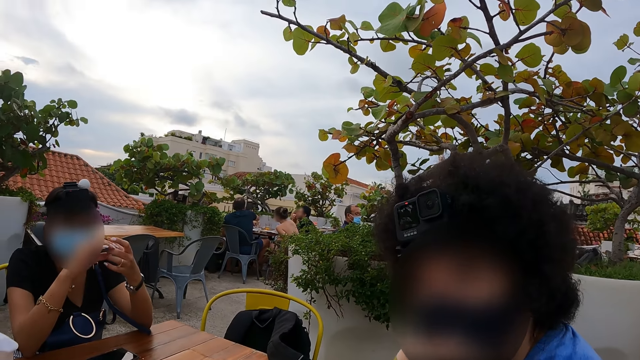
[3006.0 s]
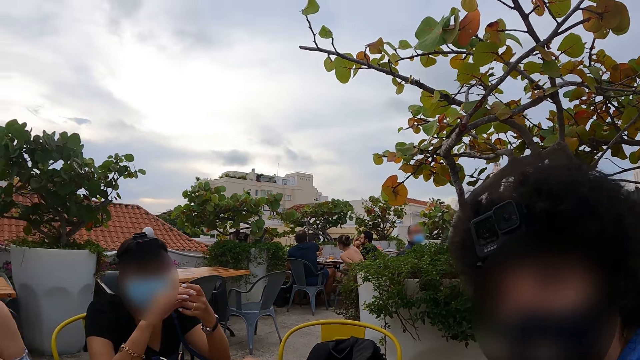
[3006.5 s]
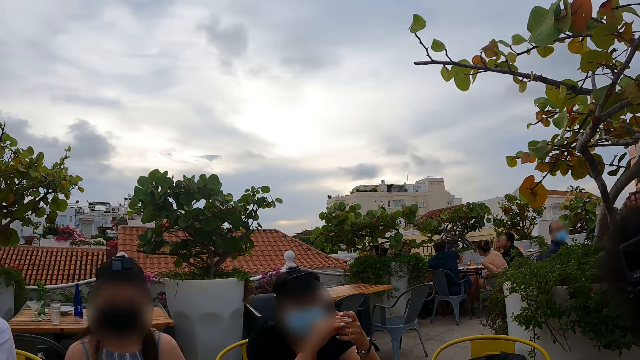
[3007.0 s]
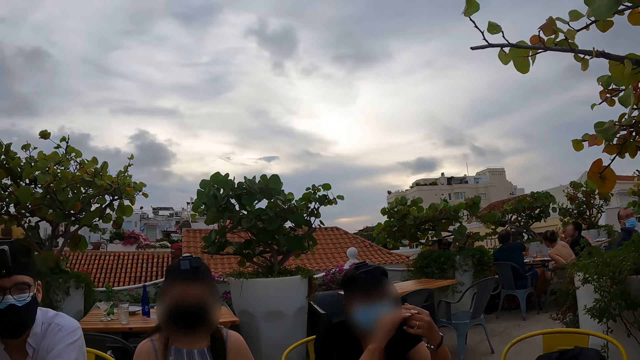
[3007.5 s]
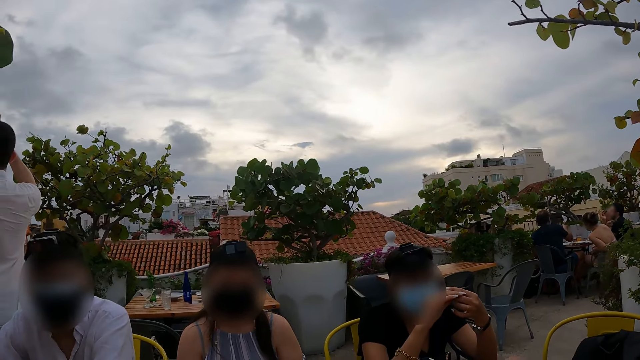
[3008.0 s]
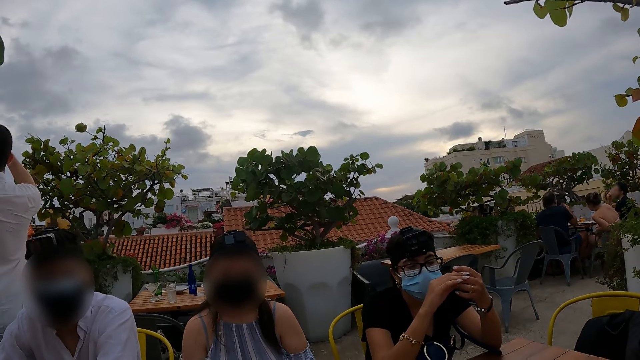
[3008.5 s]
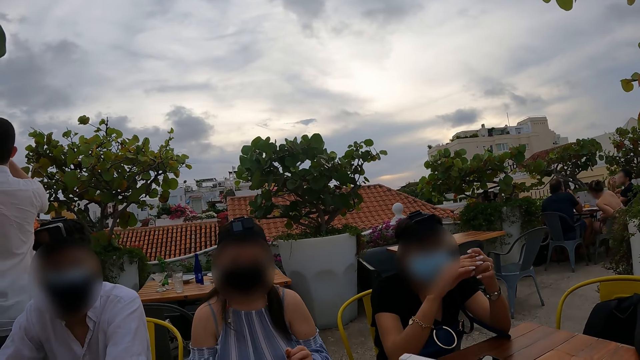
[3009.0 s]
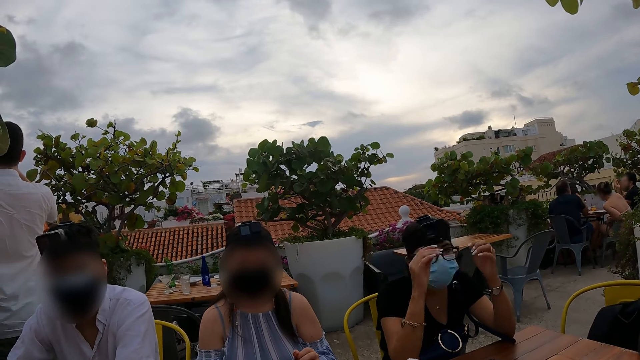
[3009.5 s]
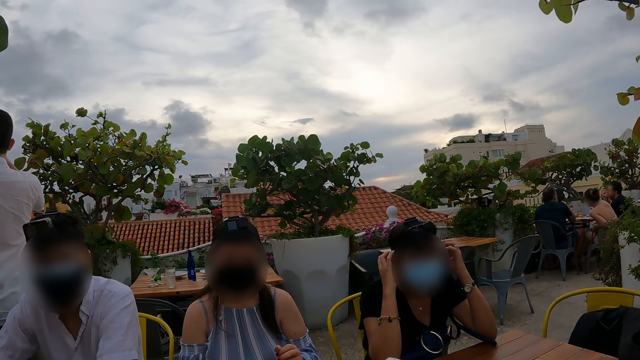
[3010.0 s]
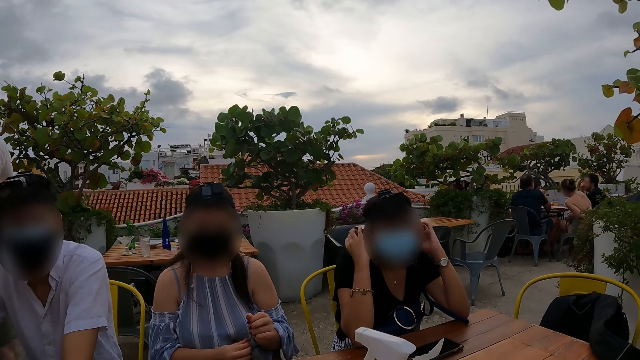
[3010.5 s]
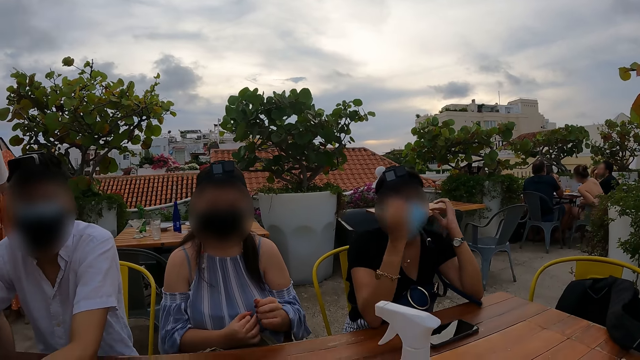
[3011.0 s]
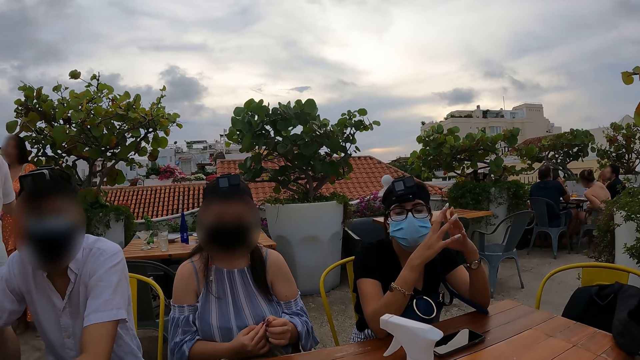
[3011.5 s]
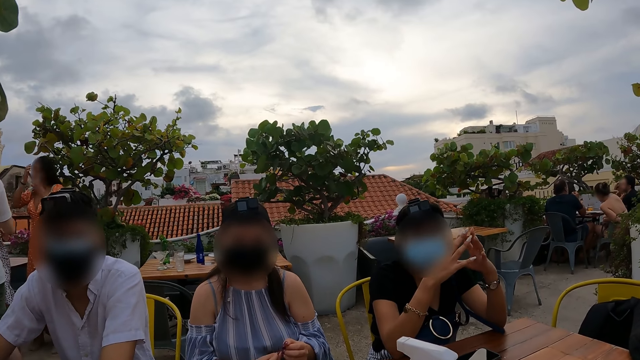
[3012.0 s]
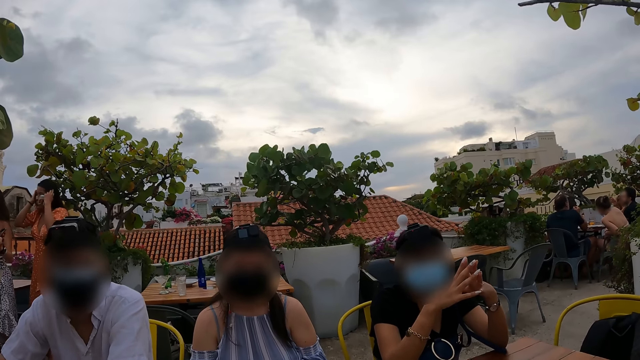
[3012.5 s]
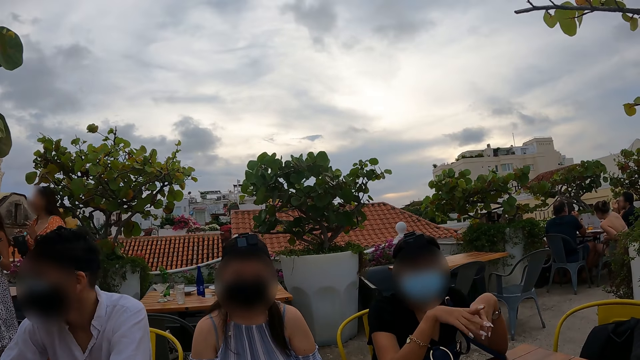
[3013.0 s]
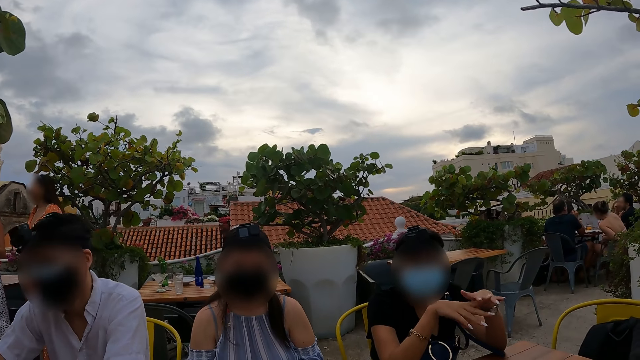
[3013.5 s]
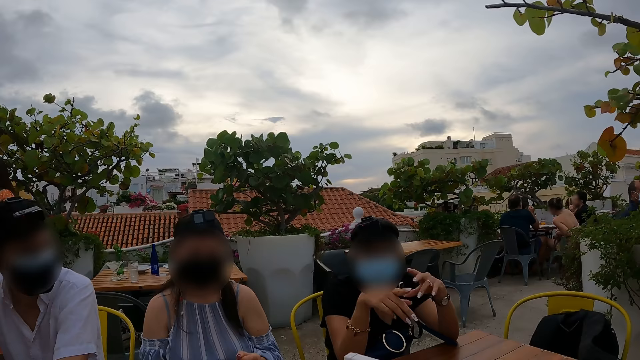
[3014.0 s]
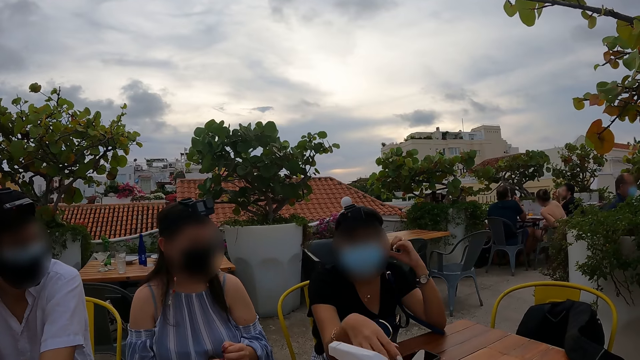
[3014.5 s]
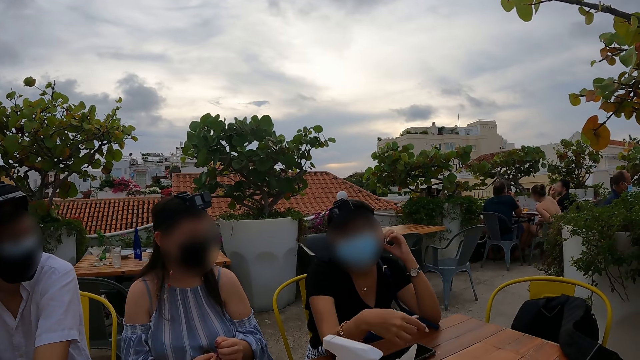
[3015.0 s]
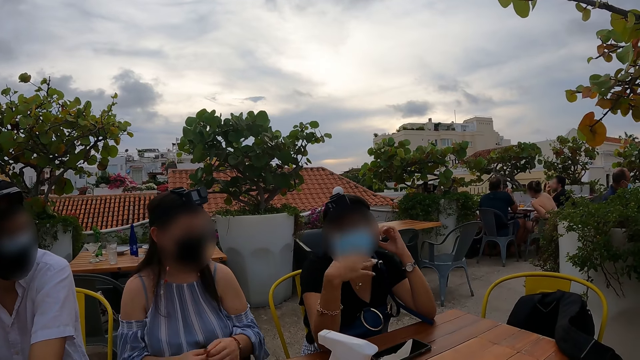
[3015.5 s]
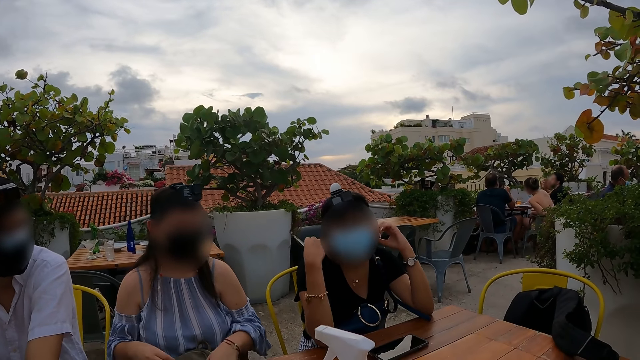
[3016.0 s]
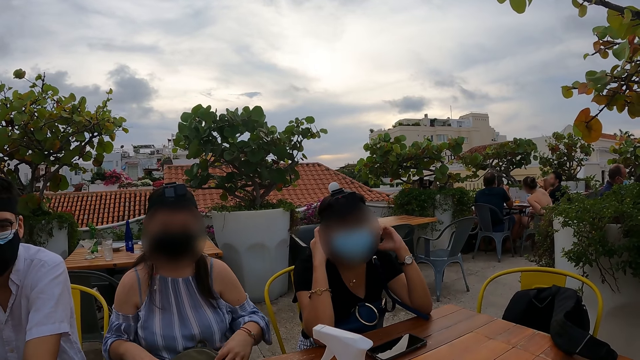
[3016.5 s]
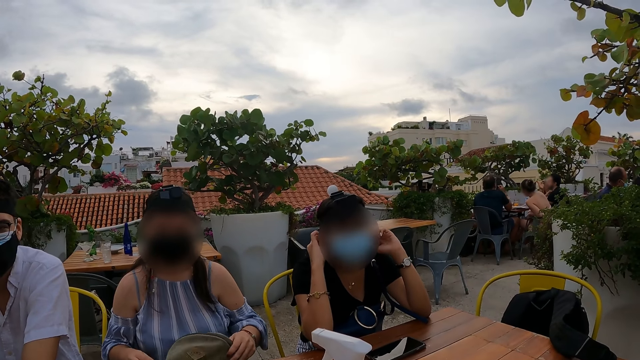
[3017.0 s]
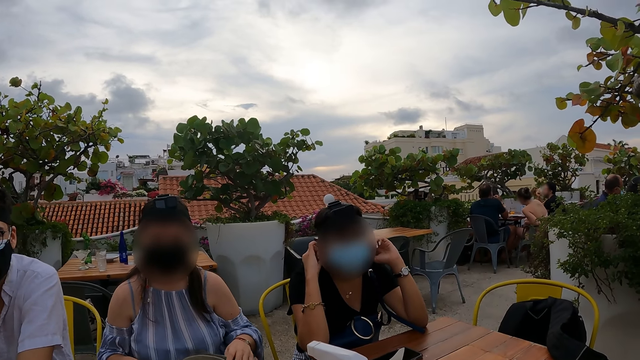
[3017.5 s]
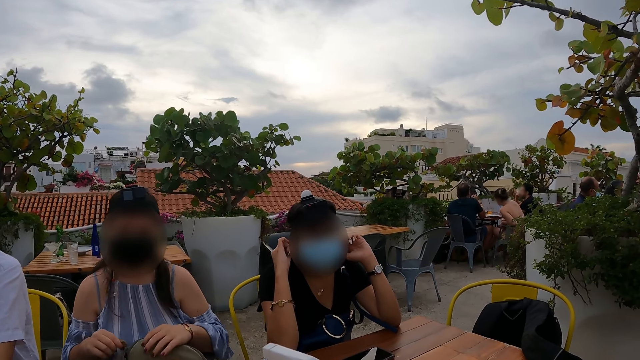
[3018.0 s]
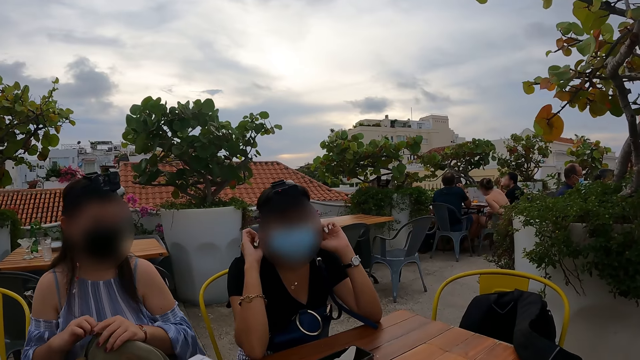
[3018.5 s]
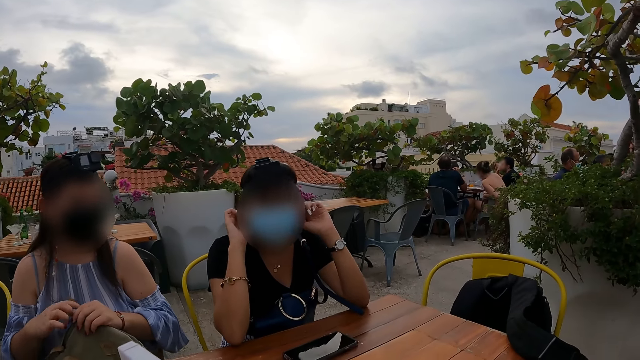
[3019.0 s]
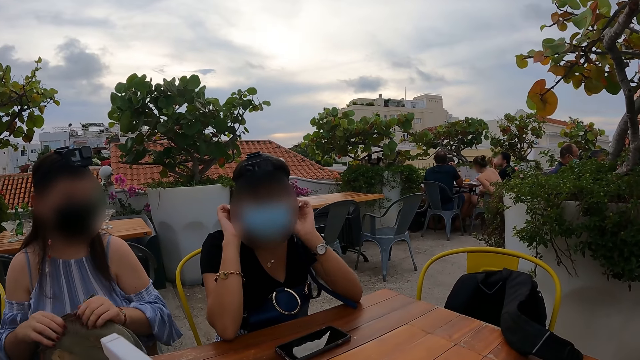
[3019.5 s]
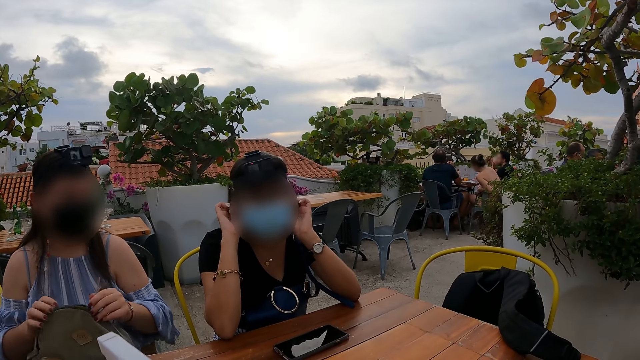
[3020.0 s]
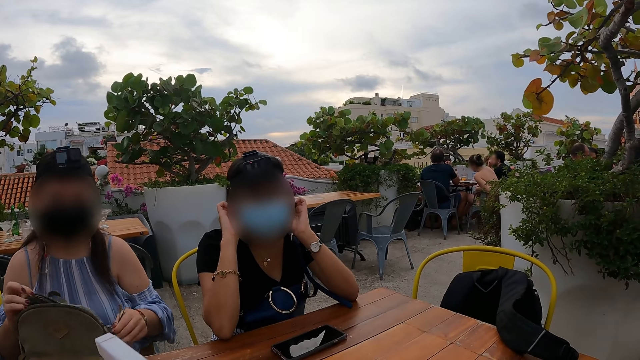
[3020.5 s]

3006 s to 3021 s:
The camera wearer looks at a woman. Another woman moves hands on her hair, moves hands and moves a hand. The first woman unzips a backpack. A woman holds a bag.

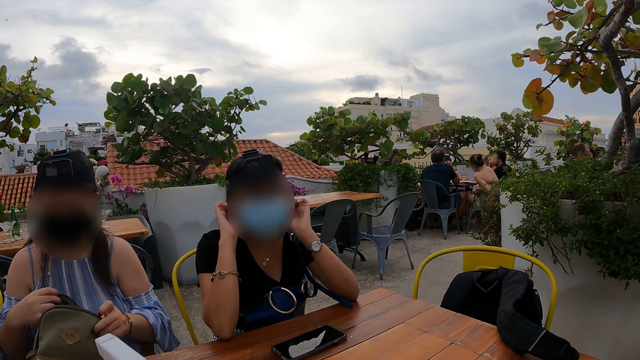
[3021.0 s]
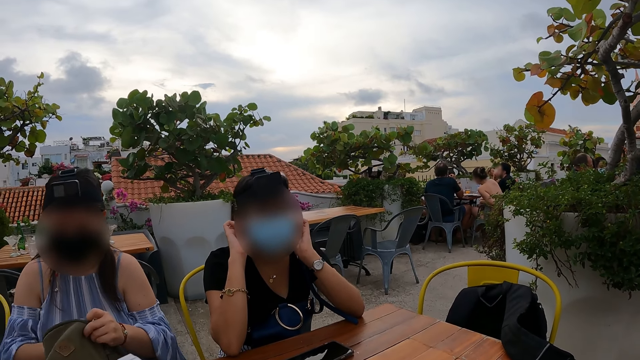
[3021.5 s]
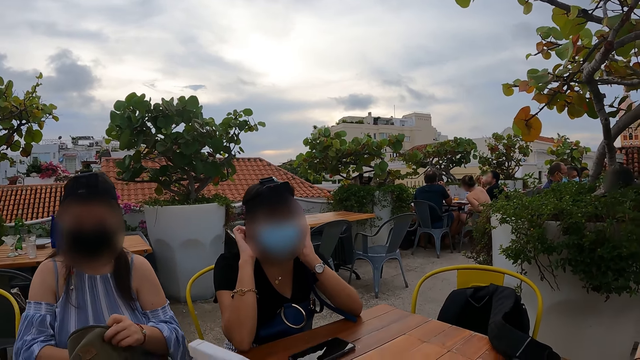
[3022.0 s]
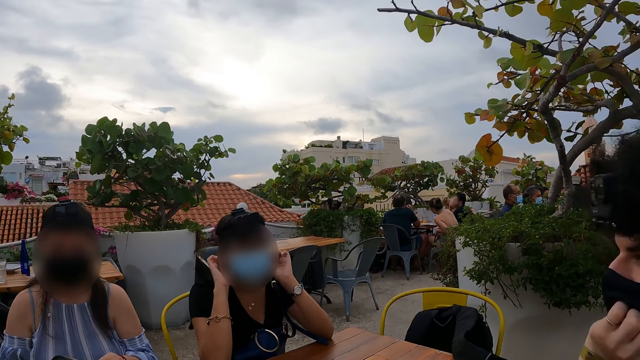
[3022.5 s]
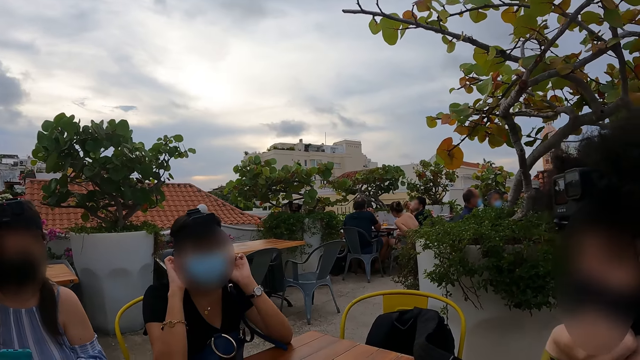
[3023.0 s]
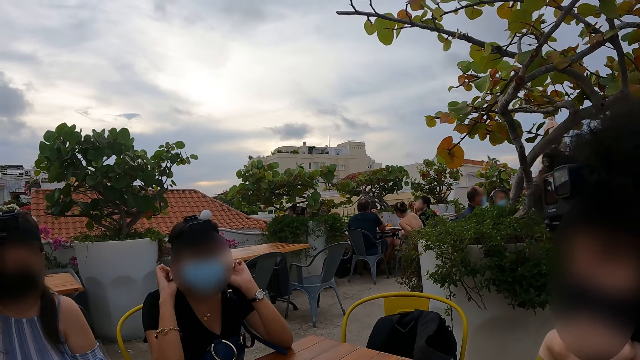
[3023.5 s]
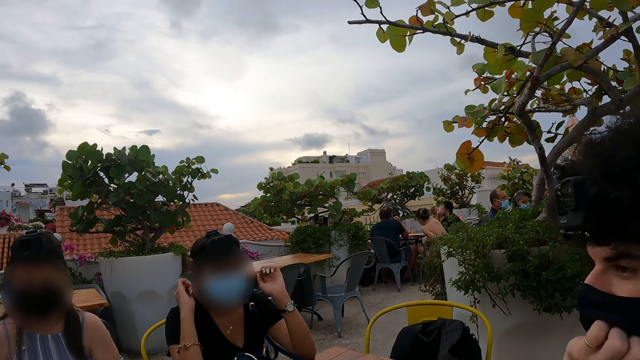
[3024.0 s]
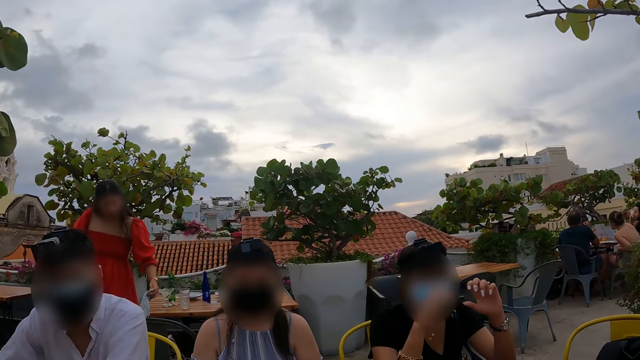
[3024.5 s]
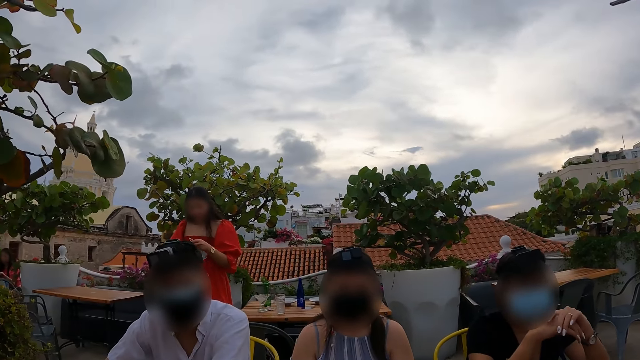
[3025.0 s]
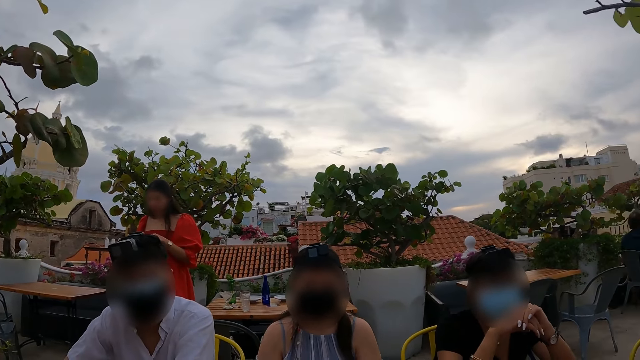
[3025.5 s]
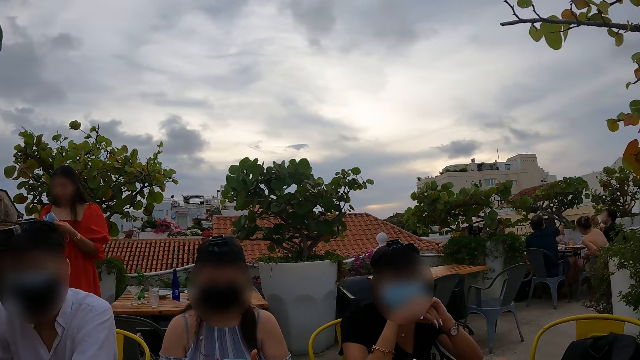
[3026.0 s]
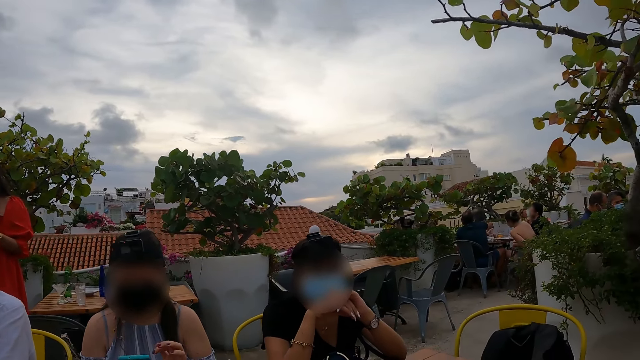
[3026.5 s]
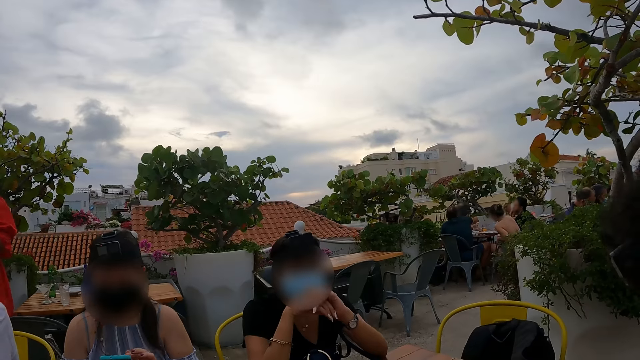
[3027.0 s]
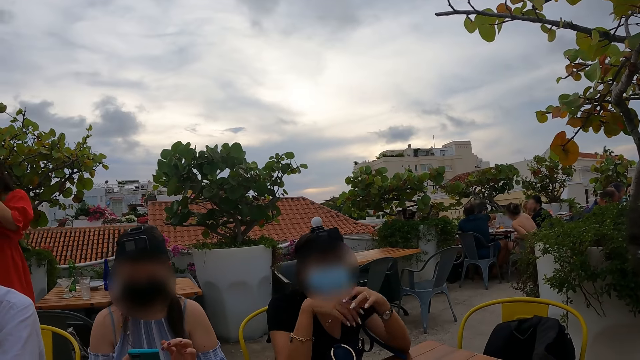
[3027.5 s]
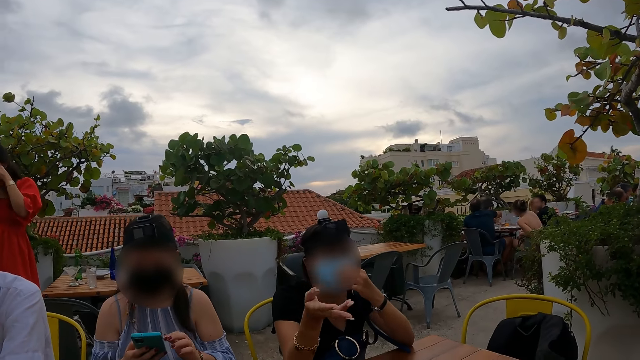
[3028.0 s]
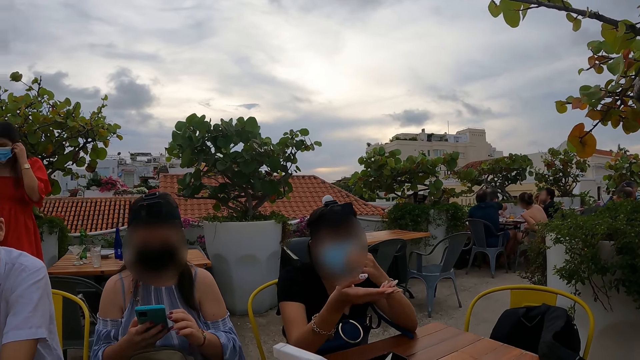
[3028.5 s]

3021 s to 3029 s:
The camera wearer looks at a man. A woman operates a phone.
